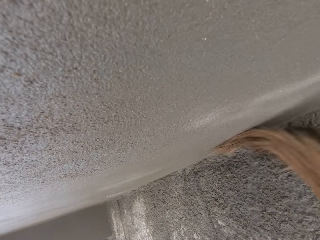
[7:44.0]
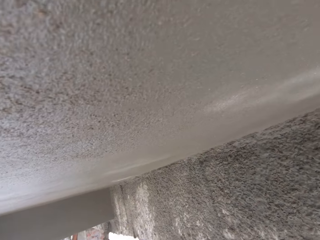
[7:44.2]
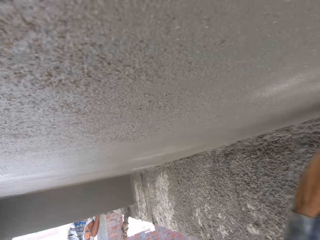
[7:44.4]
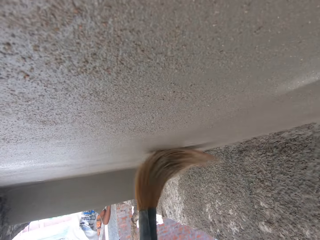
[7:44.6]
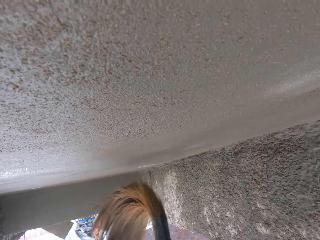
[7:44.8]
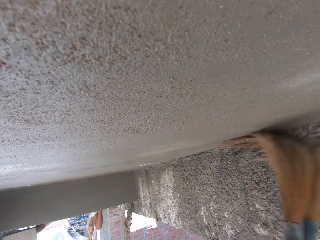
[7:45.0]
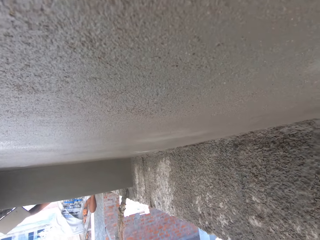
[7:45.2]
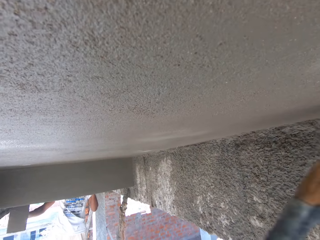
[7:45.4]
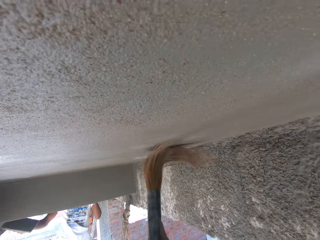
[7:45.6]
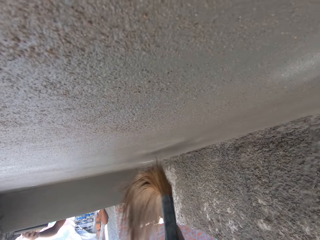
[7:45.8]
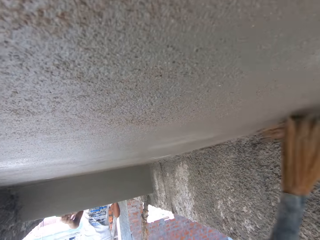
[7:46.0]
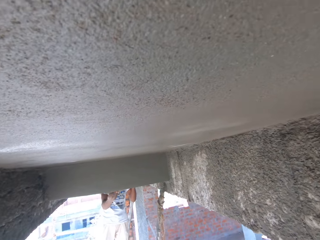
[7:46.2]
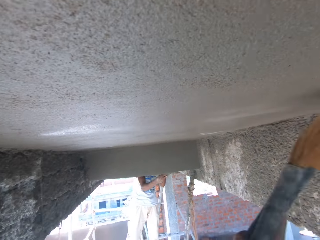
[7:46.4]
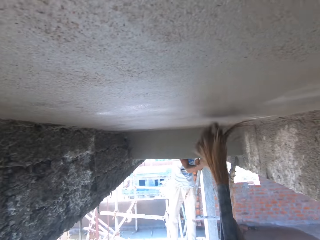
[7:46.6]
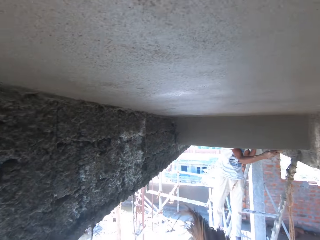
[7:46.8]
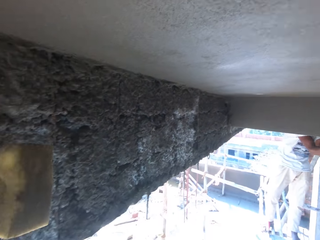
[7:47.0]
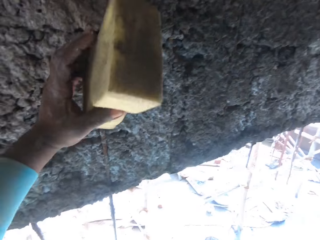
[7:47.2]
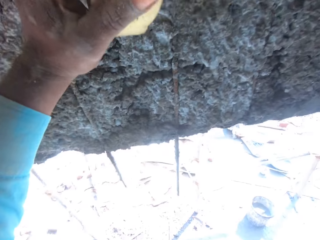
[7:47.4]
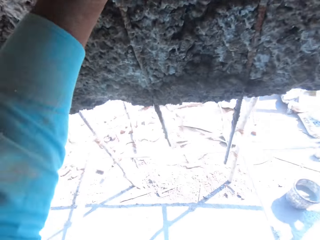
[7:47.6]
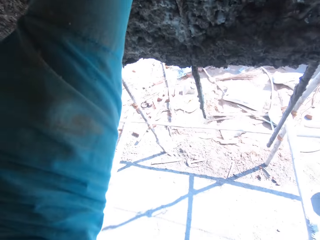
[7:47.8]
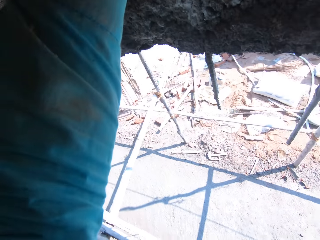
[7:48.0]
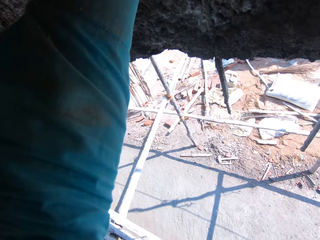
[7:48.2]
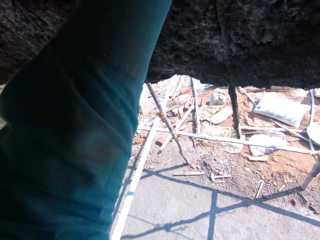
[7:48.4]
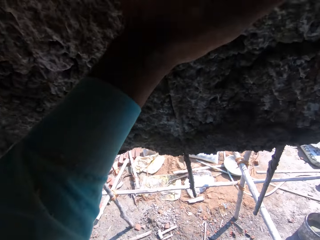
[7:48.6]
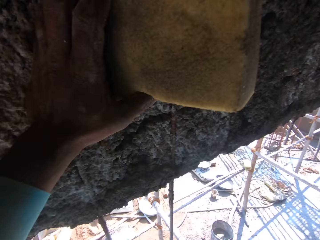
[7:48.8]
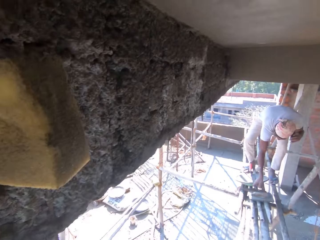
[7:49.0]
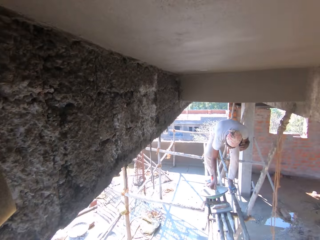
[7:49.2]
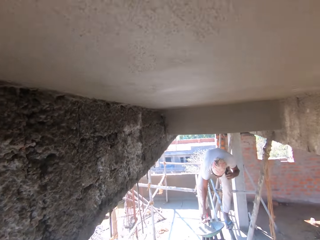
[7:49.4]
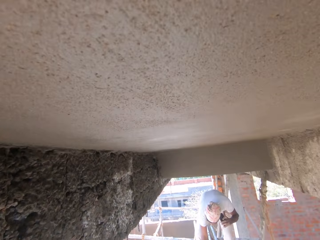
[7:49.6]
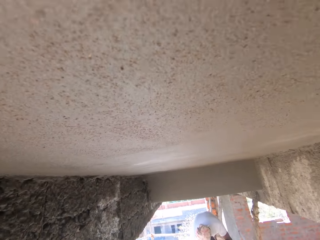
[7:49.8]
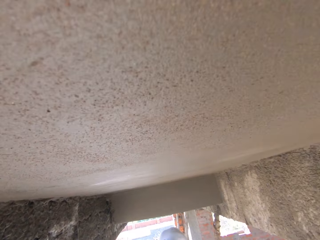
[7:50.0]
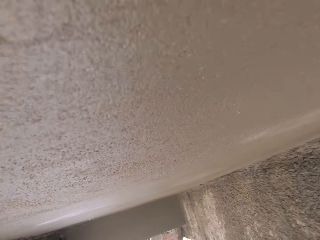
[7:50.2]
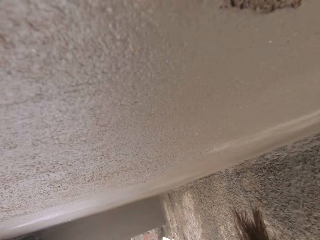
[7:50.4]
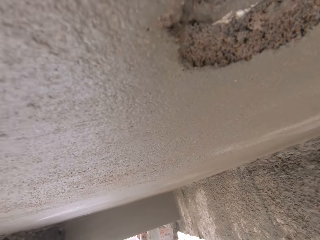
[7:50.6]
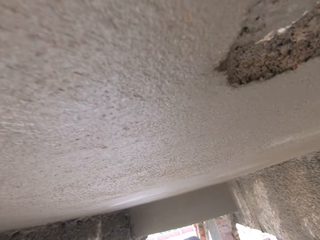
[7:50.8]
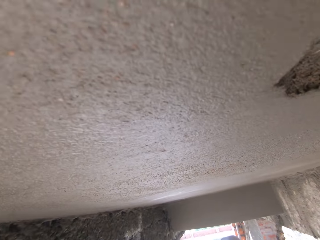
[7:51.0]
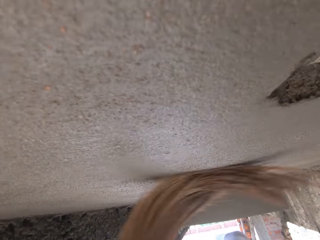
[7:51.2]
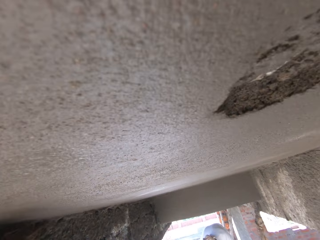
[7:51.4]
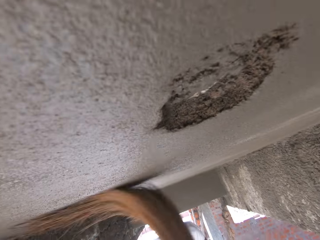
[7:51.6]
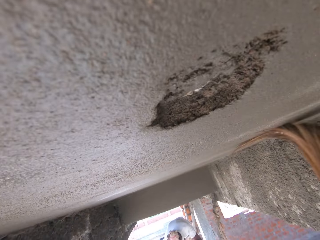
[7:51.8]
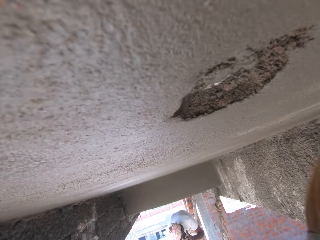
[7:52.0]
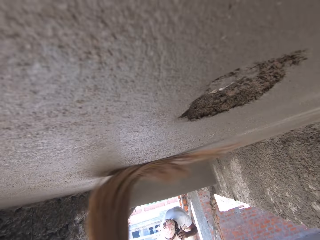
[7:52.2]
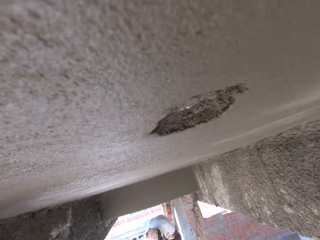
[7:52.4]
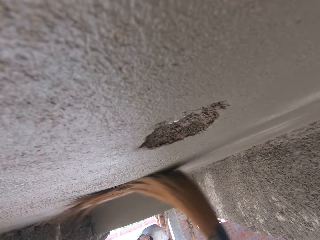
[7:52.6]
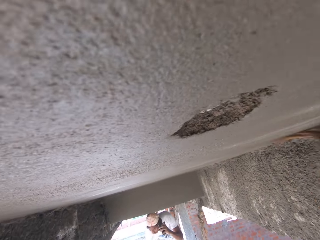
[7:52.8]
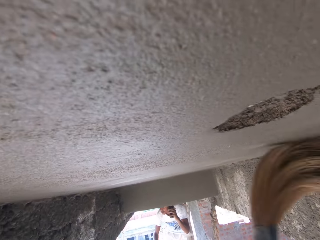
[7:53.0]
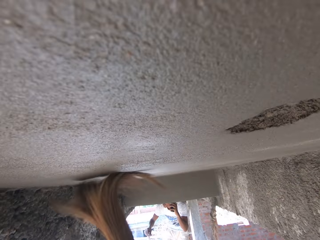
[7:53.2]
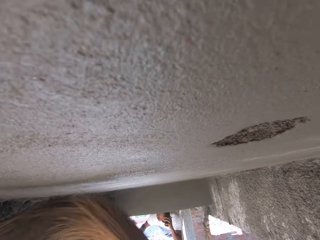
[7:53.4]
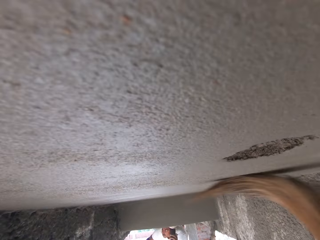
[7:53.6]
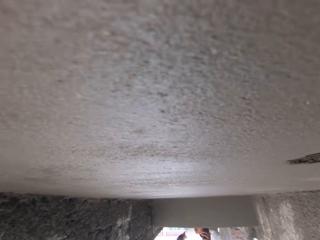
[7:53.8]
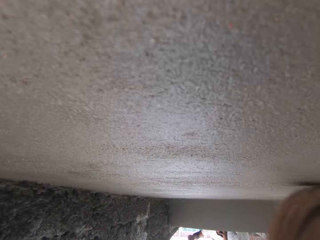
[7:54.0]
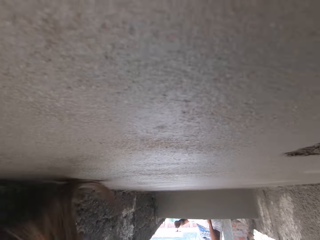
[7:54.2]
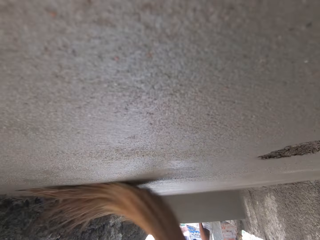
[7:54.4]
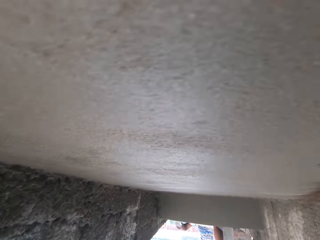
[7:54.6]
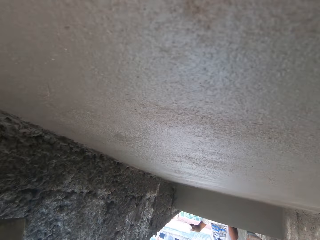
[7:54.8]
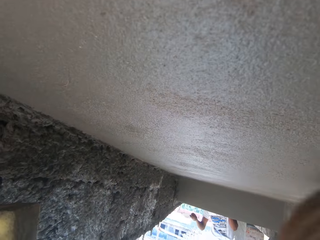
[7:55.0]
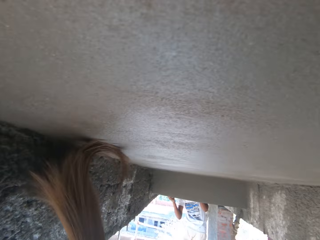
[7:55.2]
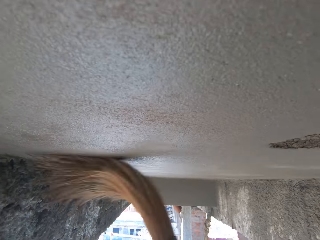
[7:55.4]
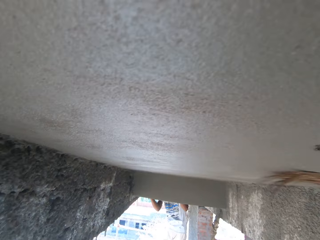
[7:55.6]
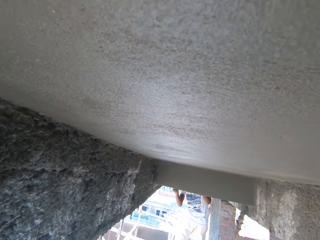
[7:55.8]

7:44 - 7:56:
The camera wearer looks around. They rub the concrete wall with a broom.

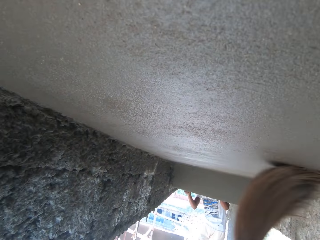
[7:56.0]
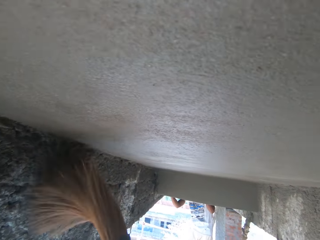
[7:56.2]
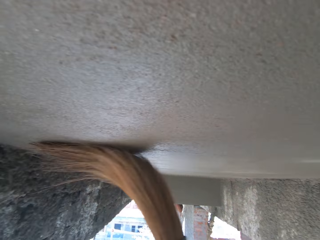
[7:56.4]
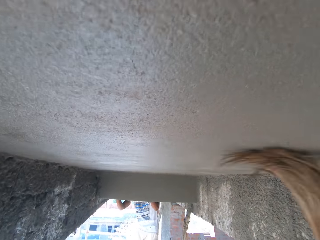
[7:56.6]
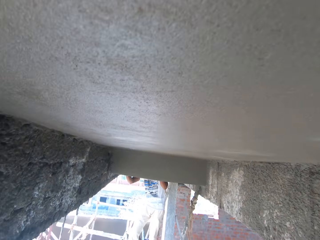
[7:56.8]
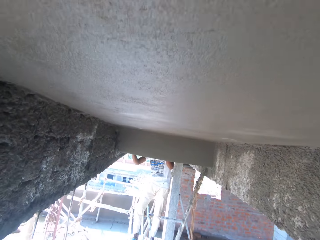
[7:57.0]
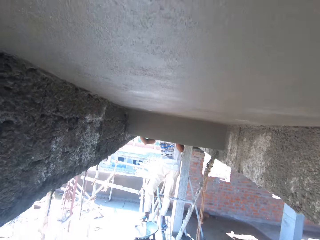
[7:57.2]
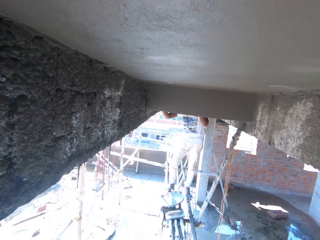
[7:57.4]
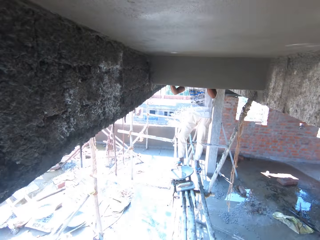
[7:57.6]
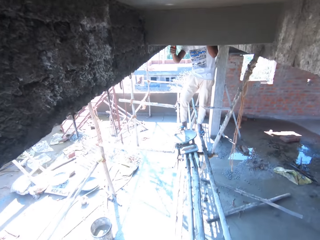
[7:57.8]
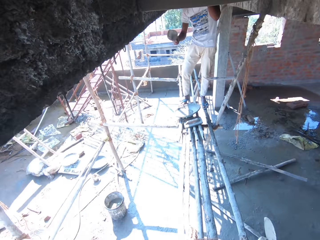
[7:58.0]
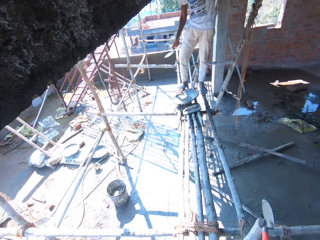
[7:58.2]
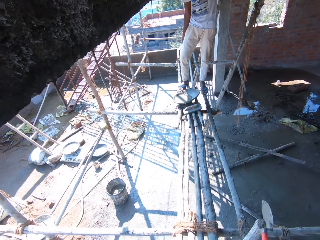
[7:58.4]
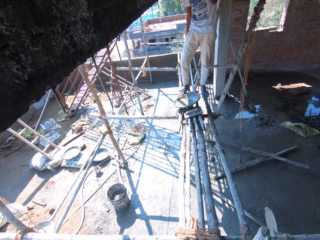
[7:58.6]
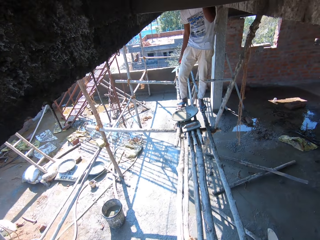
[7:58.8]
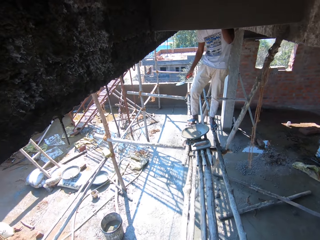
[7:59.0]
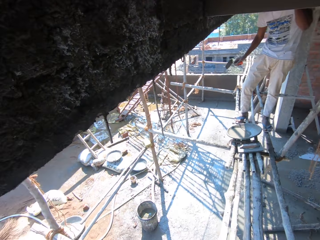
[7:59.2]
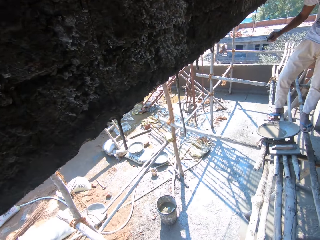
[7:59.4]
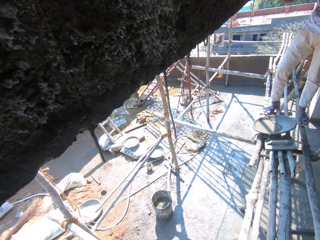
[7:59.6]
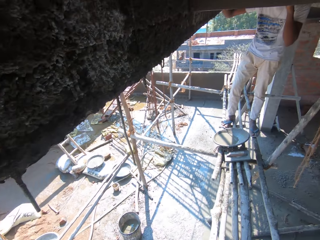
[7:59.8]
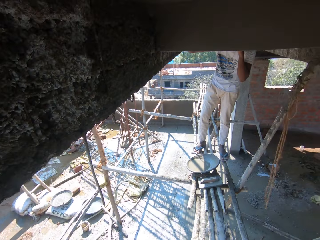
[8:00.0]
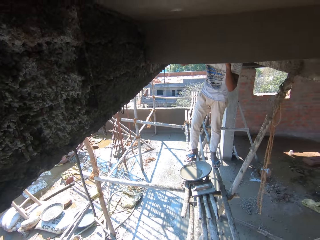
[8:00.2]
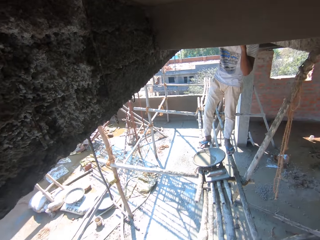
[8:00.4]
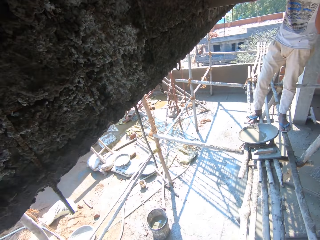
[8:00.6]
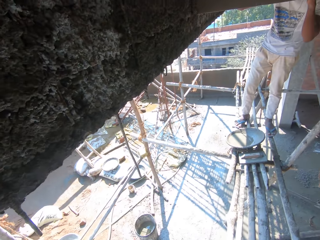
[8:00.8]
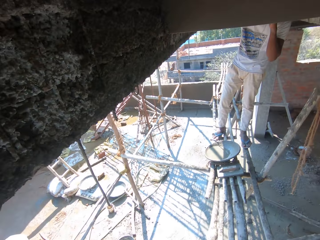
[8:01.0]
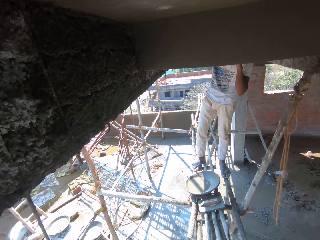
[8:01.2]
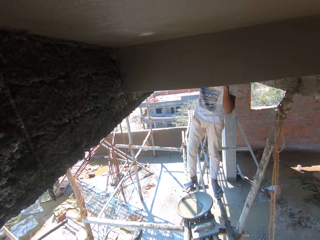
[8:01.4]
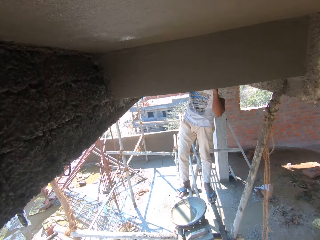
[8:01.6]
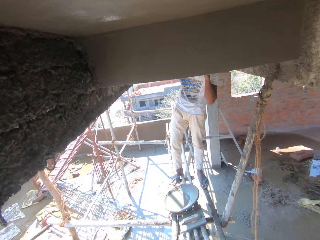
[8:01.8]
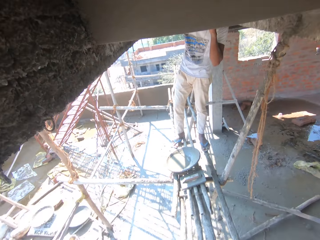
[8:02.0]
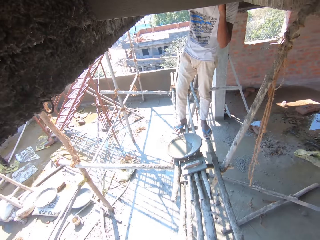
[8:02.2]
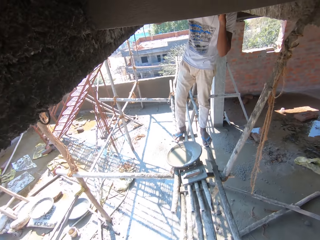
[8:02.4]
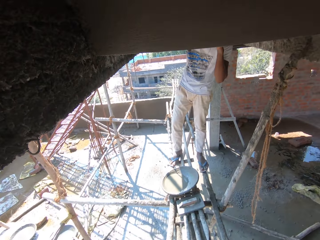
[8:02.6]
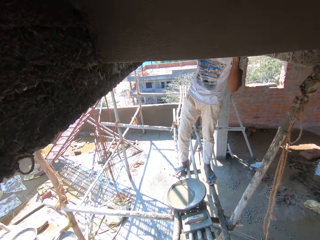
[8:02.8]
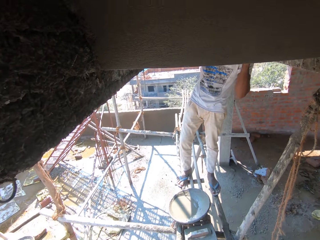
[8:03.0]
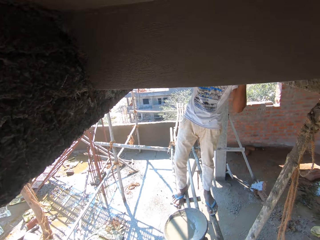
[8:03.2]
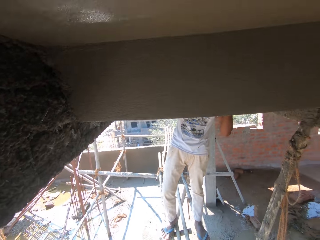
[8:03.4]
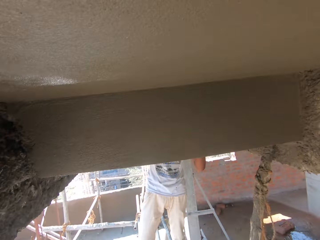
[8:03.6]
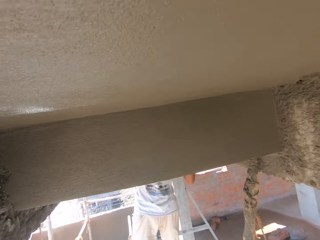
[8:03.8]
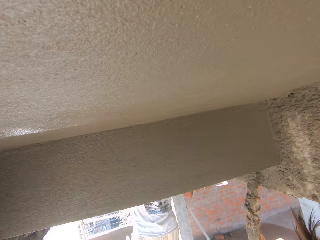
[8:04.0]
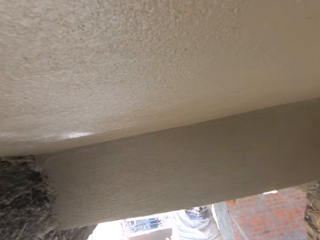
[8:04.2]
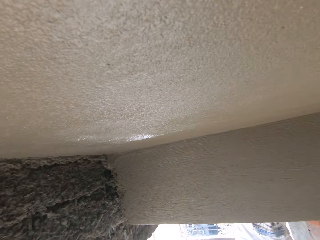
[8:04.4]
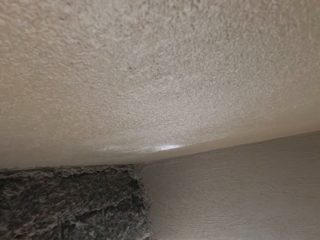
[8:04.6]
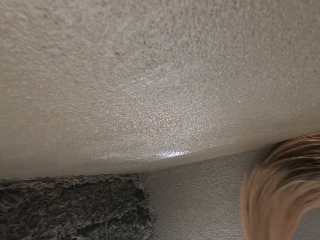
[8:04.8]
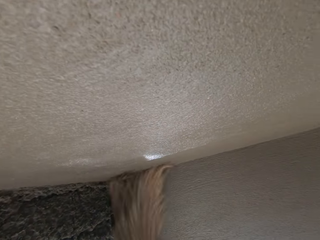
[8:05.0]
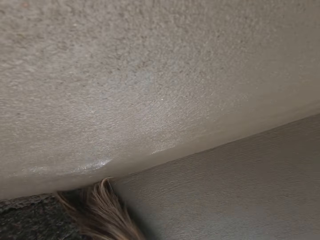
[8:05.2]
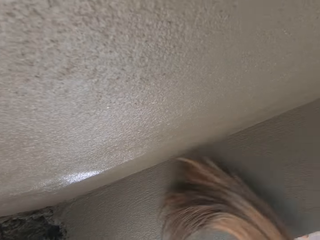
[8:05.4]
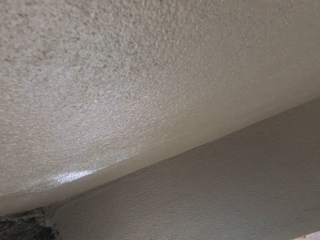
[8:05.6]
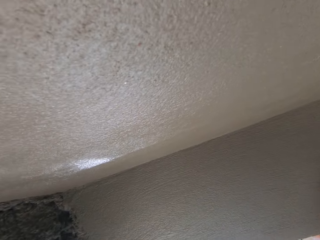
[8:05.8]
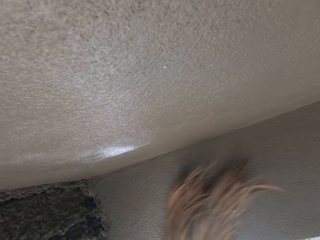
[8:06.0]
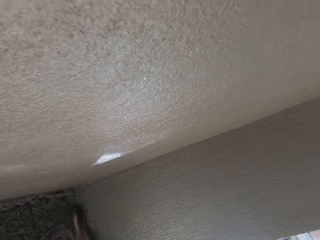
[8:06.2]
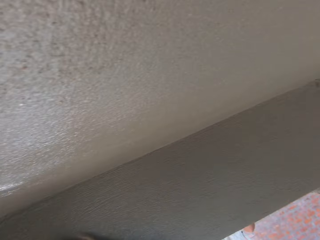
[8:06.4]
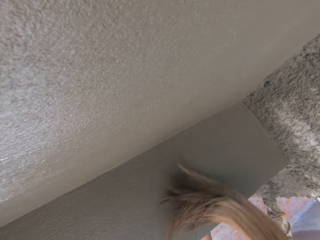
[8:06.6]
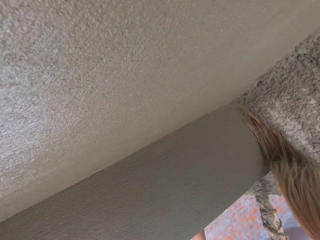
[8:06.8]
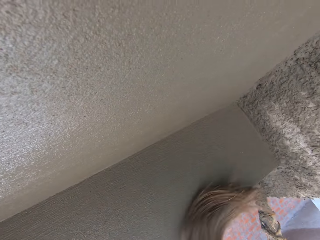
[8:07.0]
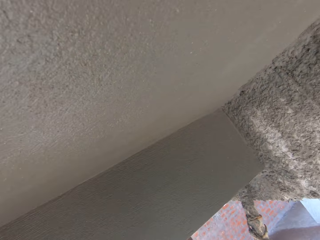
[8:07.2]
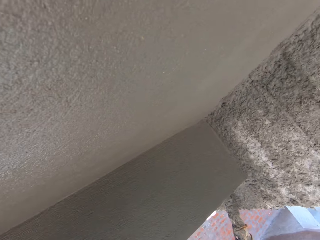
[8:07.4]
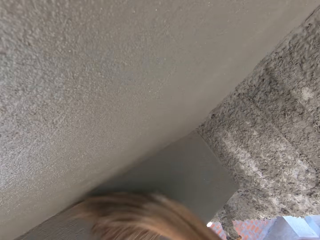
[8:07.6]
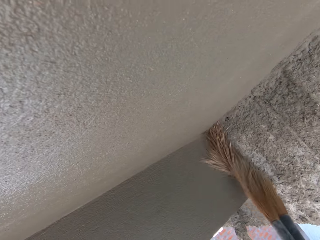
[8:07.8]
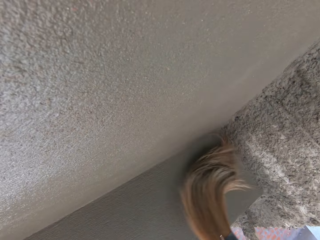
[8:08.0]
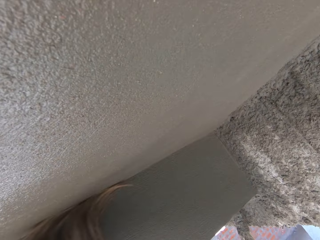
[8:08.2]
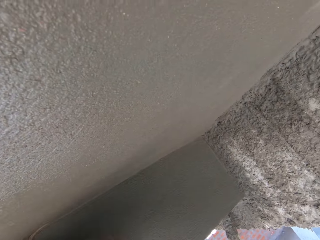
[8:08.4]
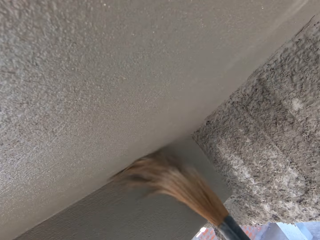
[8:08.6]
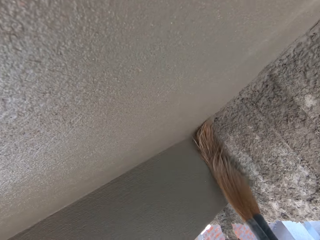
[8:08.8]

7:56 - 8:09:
The camera wearer looks around. They rub the concrete wall with a broom.
